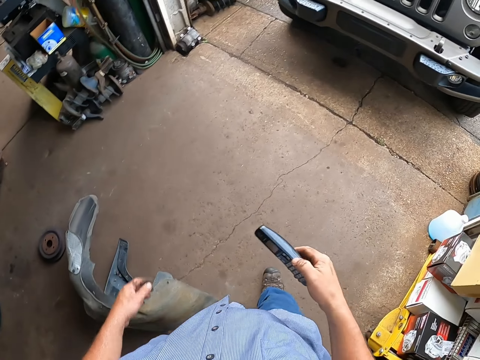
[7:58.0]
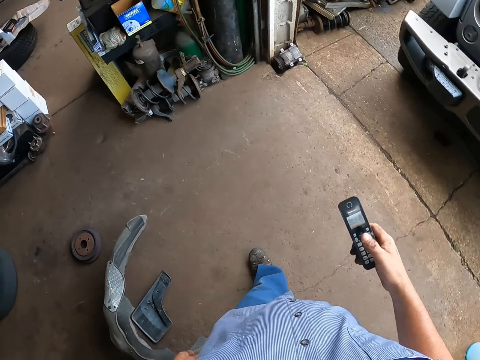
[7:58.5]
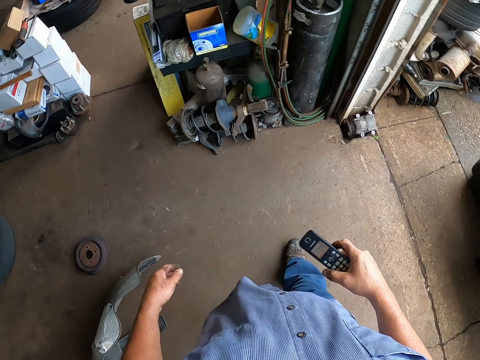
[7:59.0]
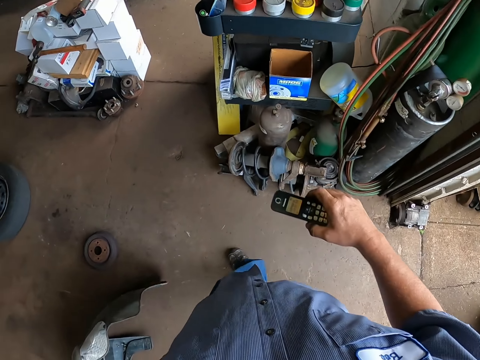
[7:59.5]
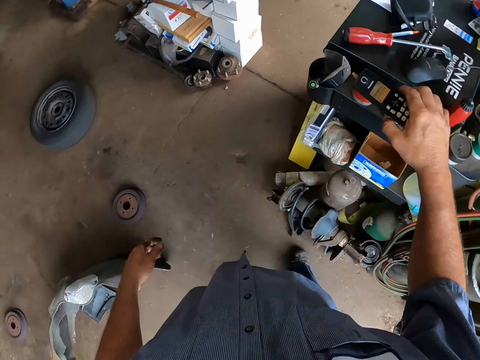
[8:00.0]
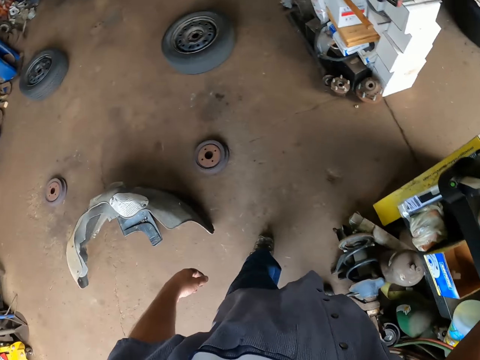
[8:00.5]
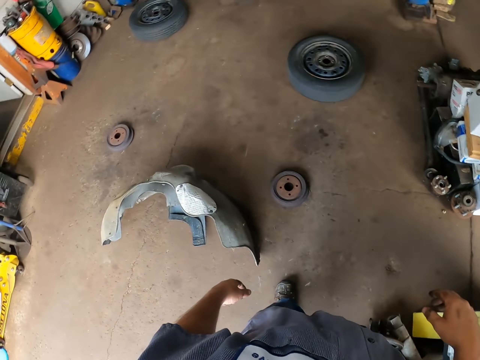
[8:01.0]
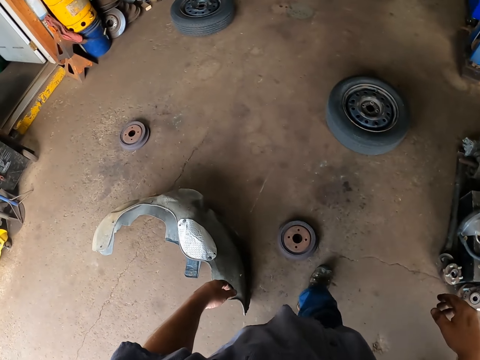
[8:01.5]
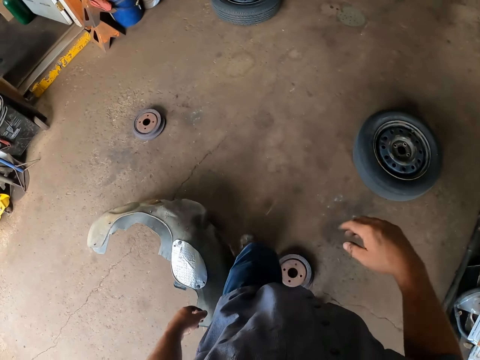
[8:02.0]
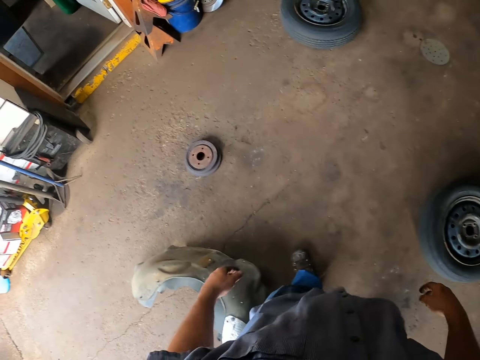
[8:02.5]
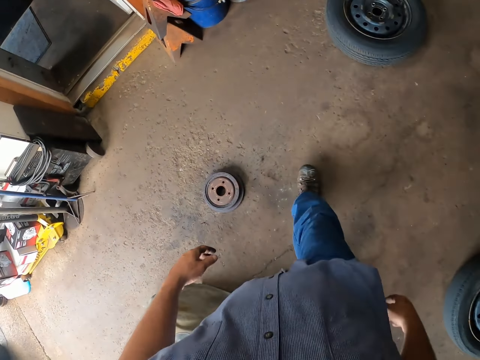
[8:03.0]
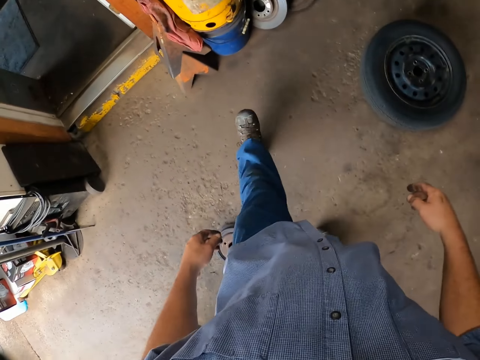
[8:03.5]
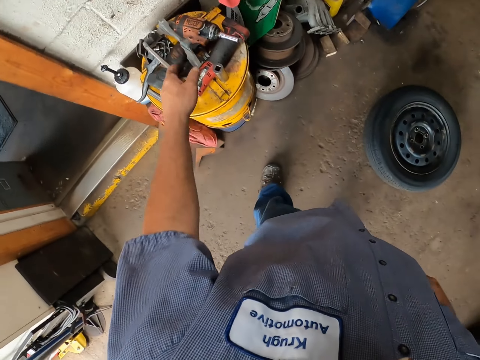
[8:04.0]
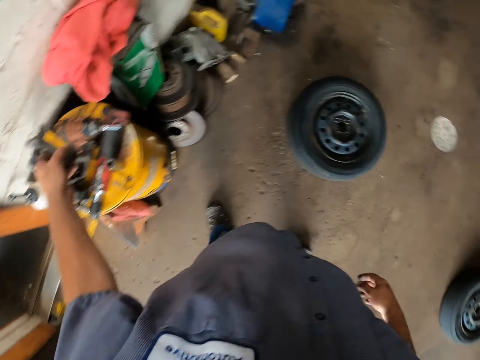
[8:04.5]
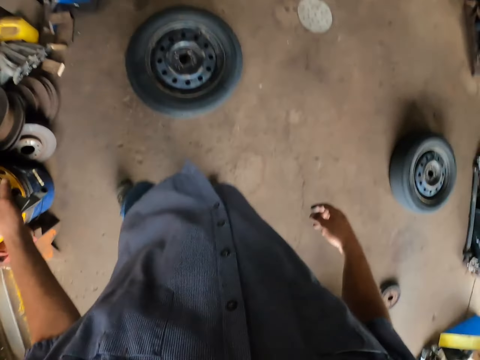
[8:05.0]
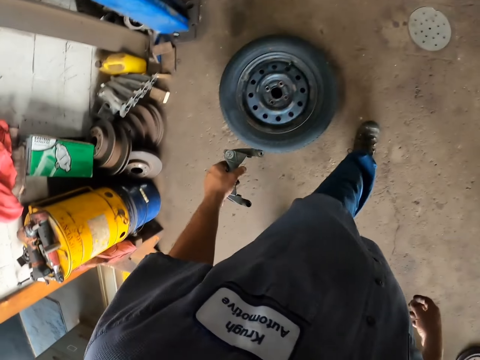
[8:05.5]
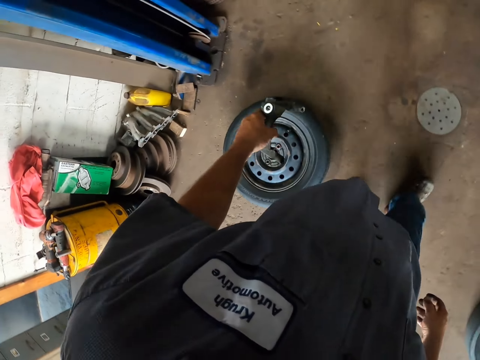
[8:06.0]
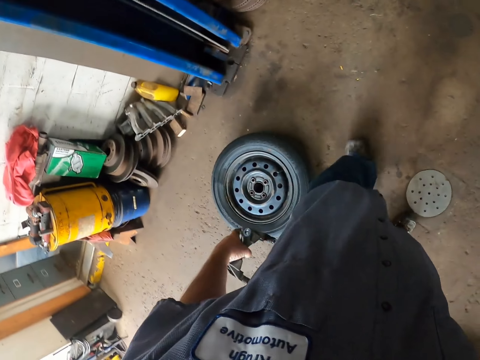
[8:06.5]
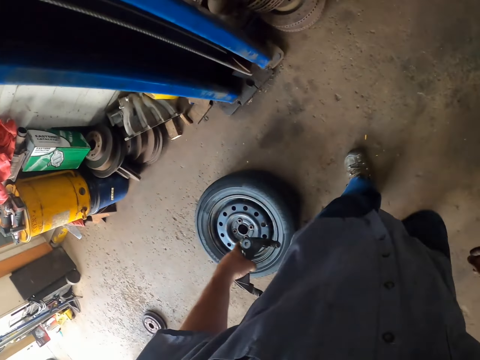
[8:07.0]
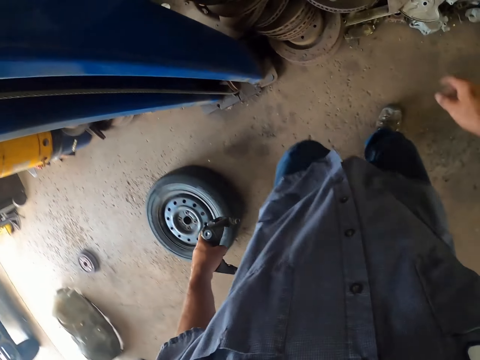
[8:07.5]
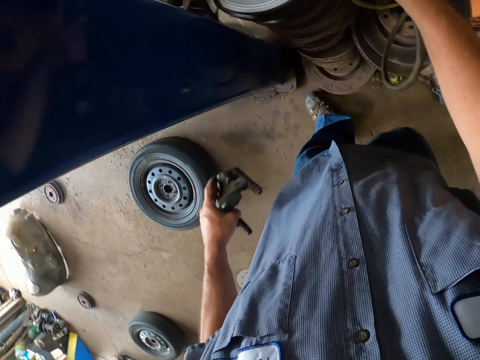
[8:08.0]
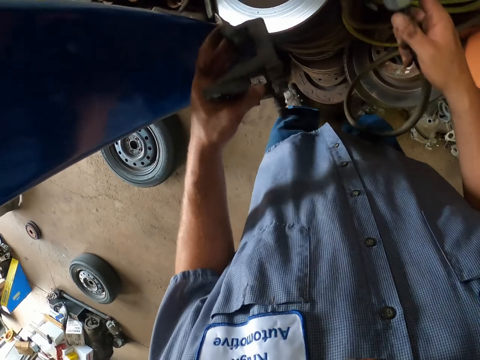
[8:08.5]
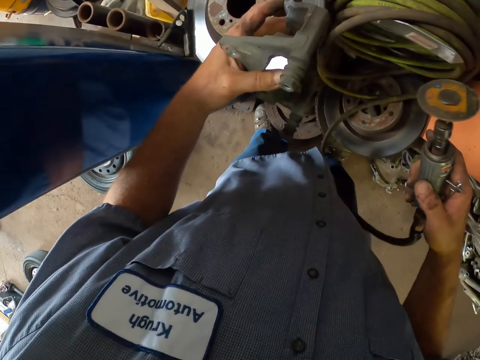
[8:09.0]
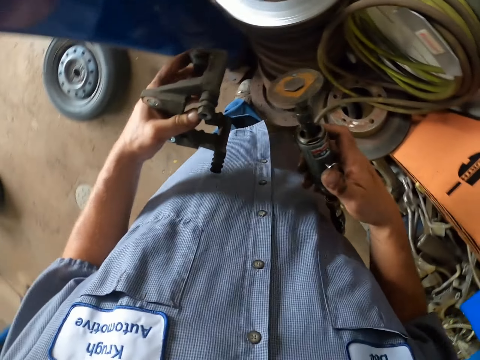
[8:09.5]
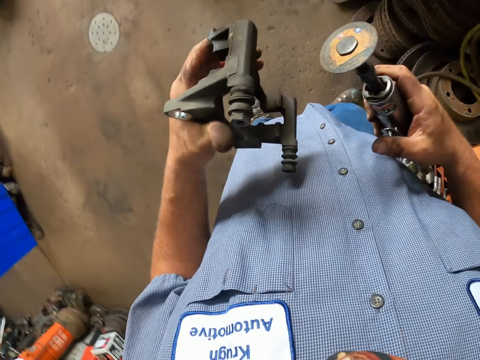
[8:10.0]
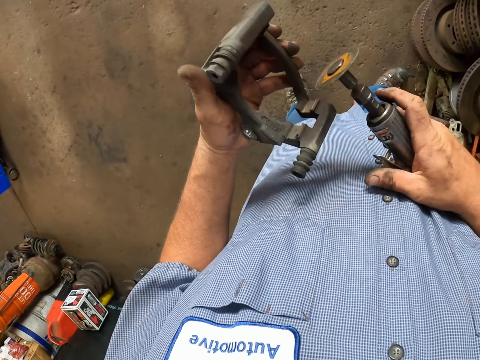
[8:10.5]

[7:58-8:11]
The camera wearer puts the phone down. They walk in the garage shade. They pick up the brake caliper. They walk in the garage shade. They pick up a hand grinder.

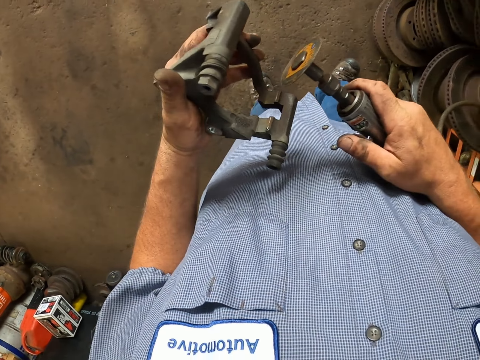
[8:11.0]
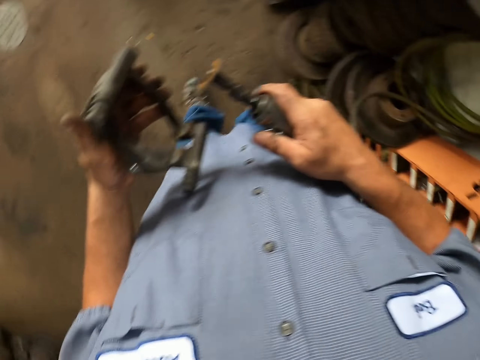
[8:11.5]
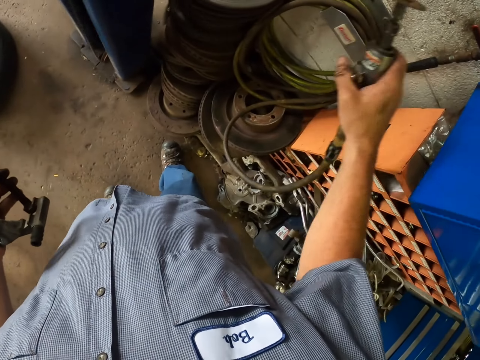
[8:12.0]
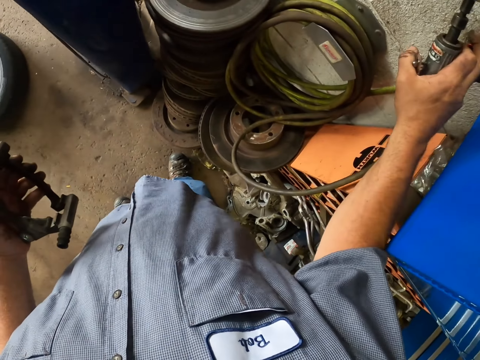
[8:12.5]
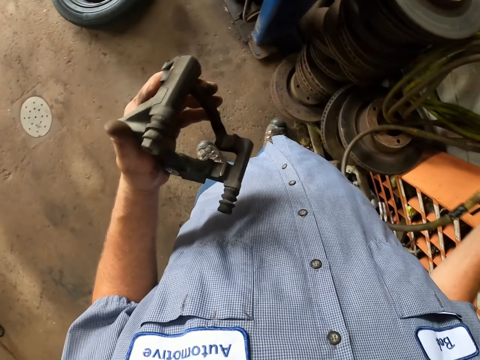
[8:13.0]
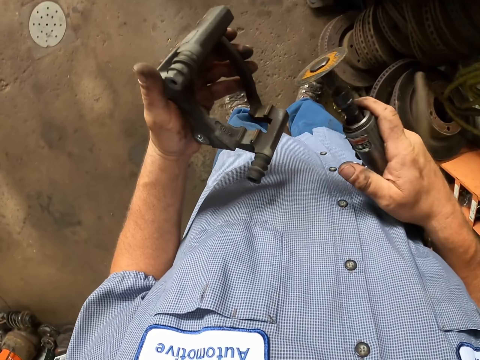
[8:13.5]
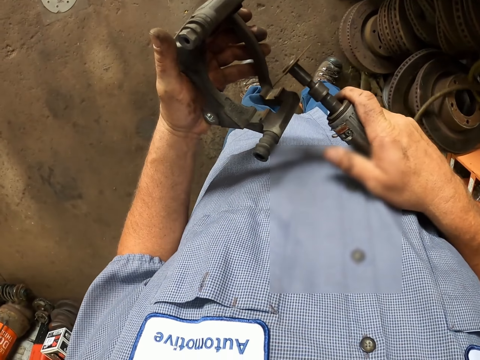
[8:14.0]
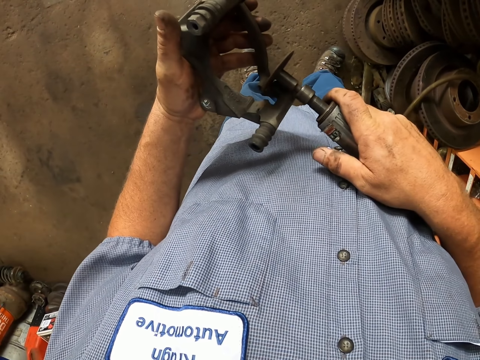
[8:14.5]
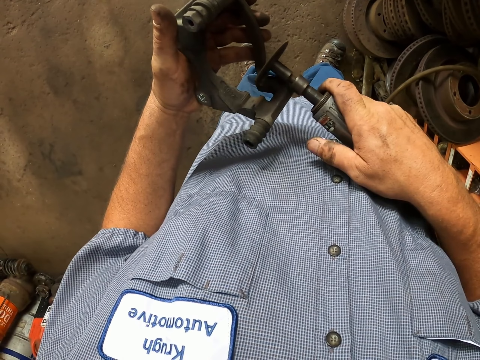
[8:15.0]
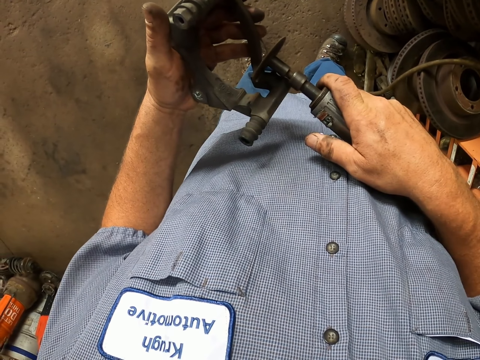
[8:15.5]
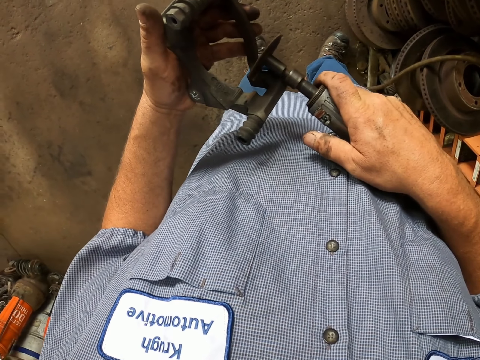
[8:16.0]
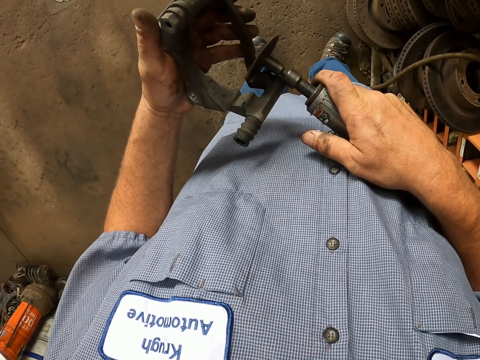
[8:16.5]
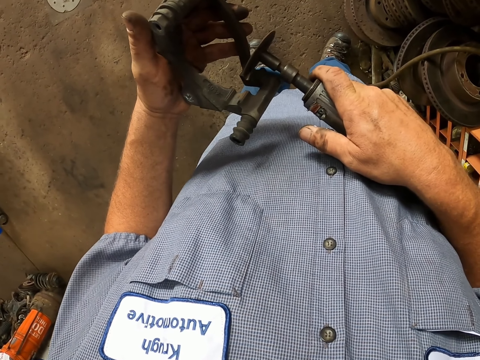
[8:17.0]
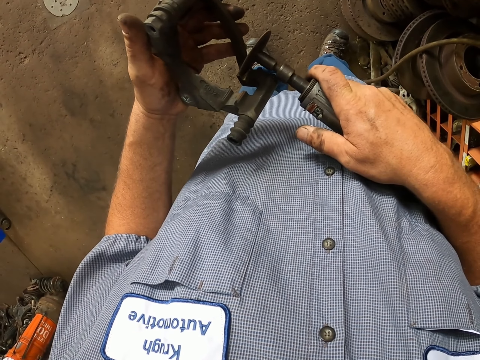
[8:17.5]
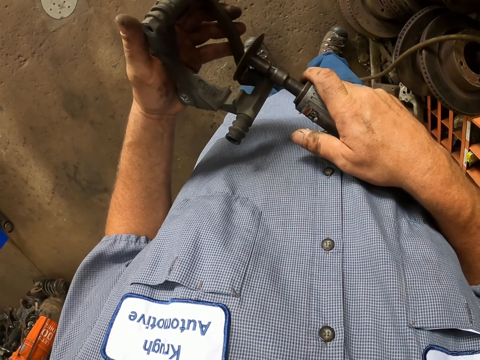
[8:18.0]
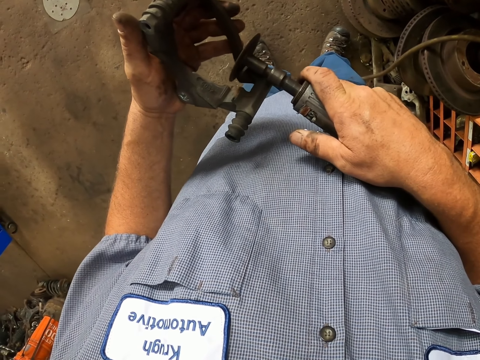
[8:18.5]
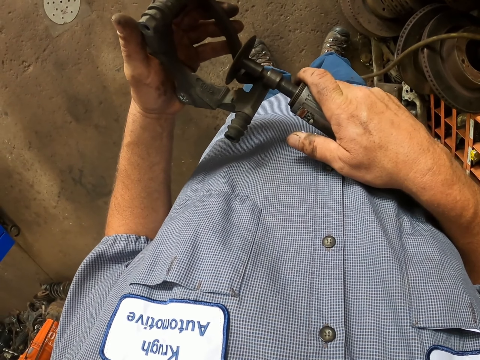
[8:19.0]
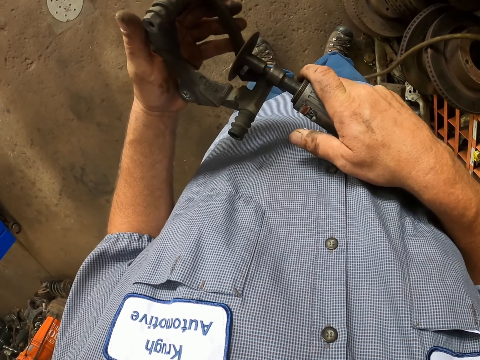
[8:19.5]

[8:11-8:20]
The camera wearer switches on the hand grinder. They sharpen the inner edges of the brake caliper. They grind the brake caliper with a metal grinder.

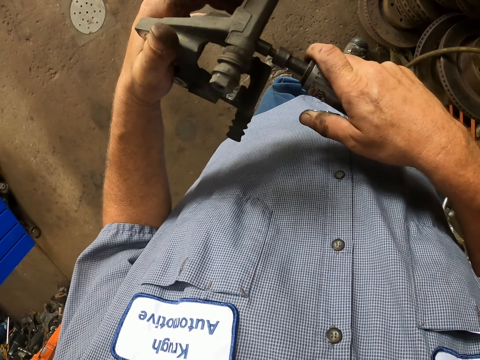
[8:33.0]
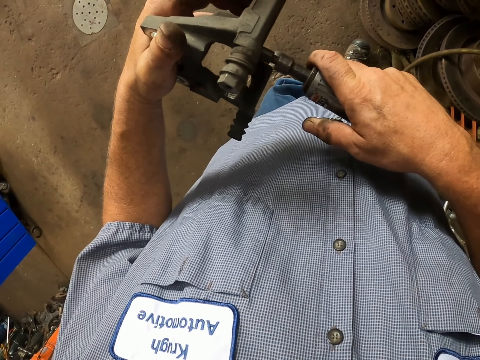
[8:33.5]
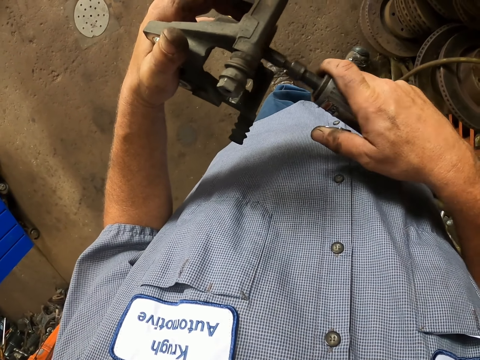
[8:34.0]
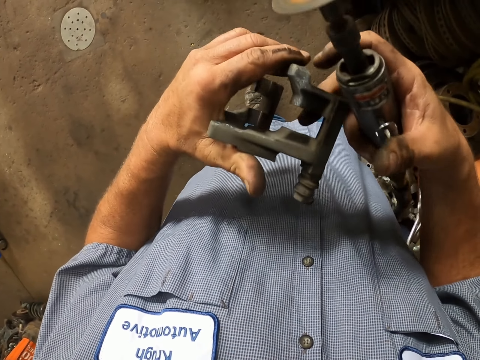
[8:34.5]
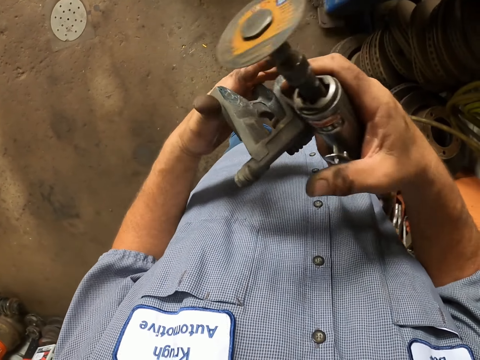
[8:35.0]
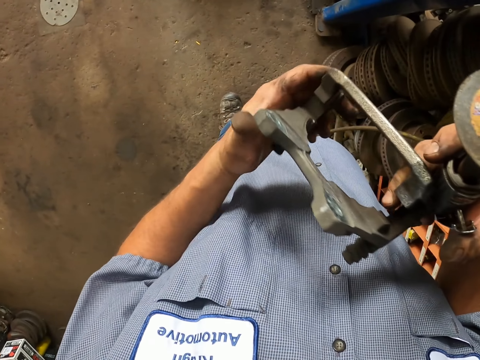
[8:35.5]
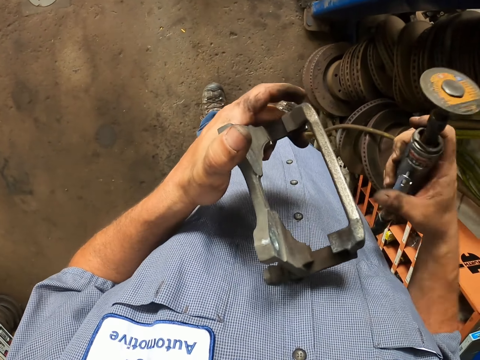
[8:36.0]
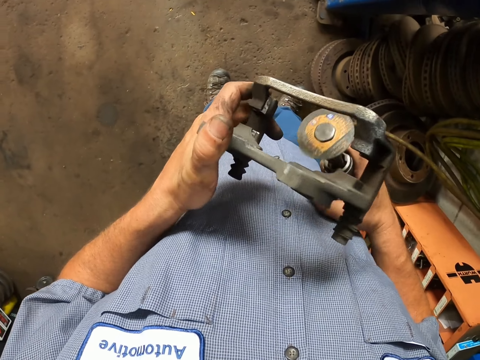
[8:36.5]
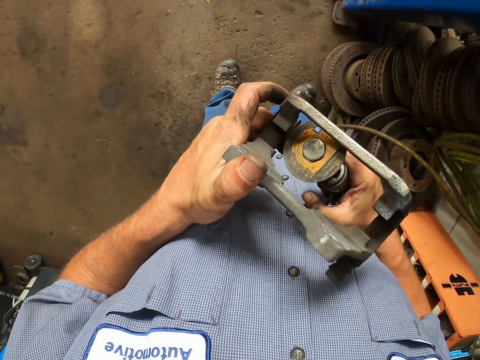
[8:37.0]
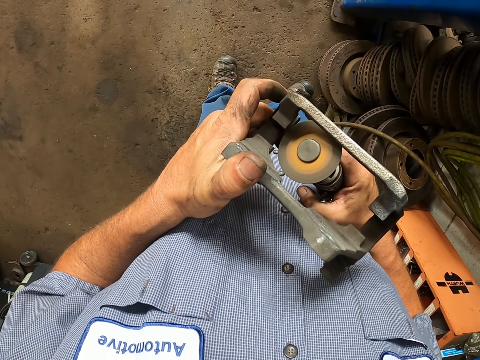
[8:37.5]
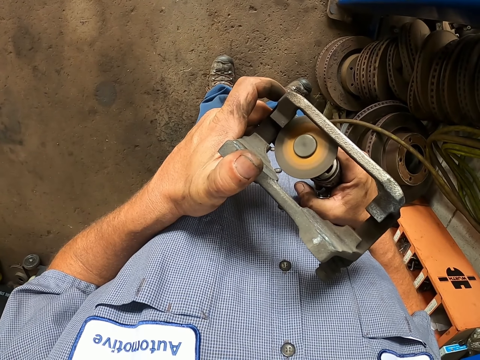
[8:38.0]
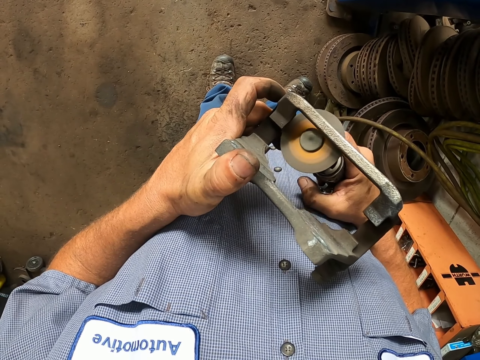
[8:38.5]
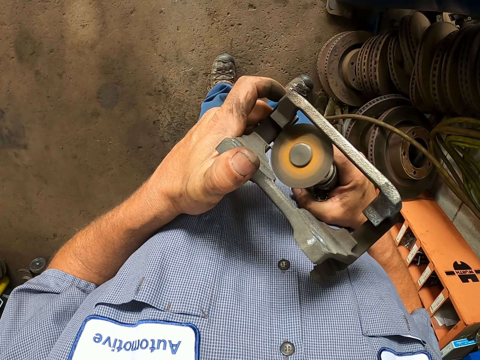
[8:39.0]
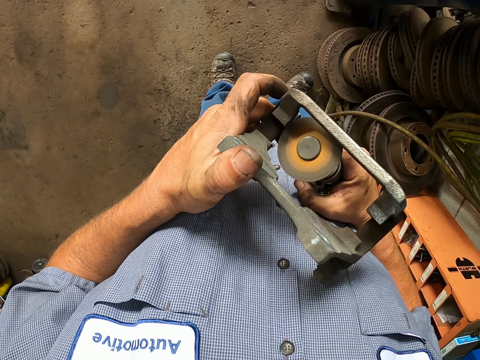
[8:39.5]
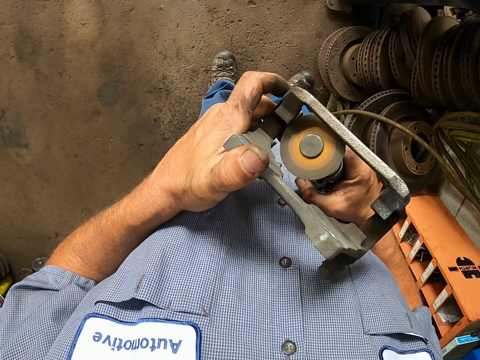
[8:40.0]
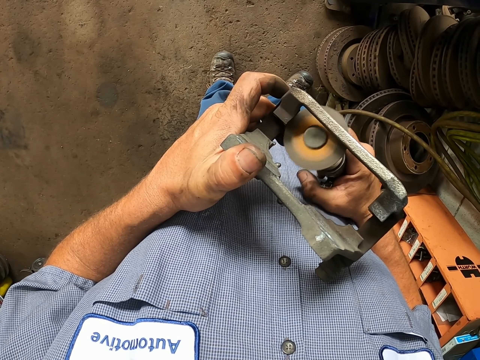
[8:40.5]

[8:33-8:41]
The camera wearer switches off the hand grinder. They switch on the hand grinder. They sharpen the inner side of the brake caliper.
